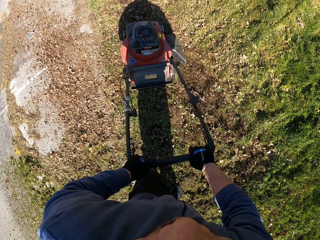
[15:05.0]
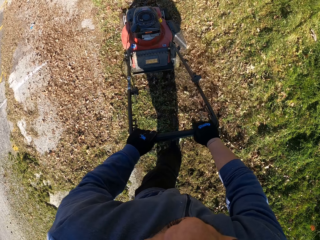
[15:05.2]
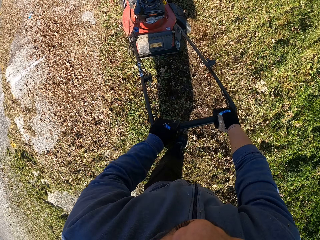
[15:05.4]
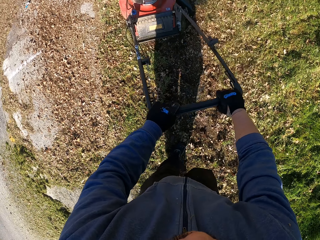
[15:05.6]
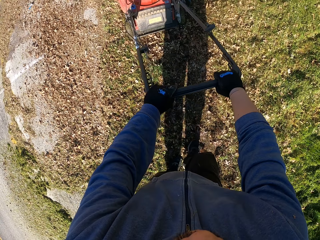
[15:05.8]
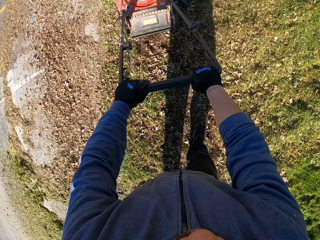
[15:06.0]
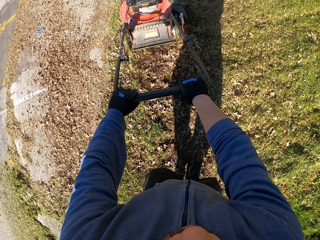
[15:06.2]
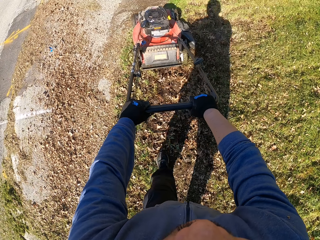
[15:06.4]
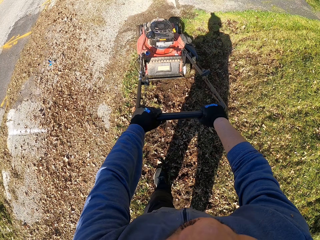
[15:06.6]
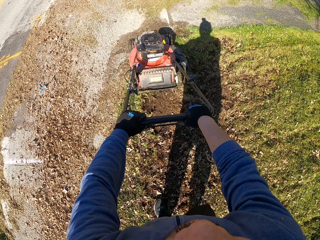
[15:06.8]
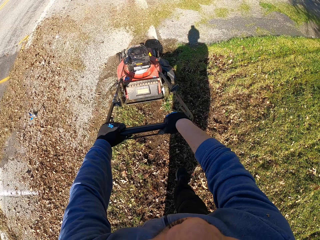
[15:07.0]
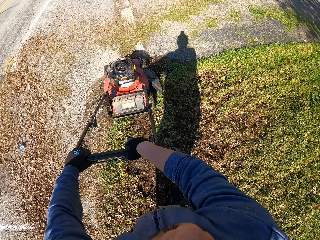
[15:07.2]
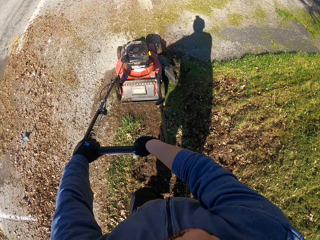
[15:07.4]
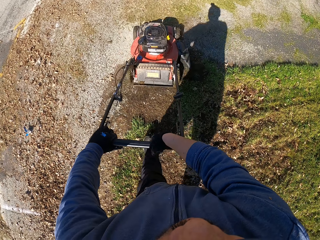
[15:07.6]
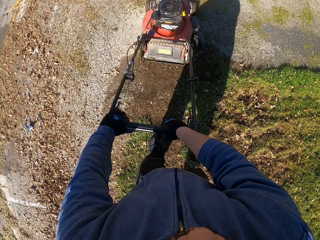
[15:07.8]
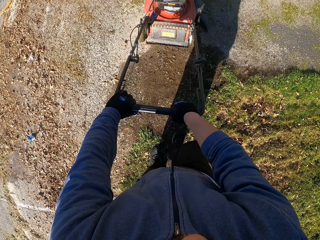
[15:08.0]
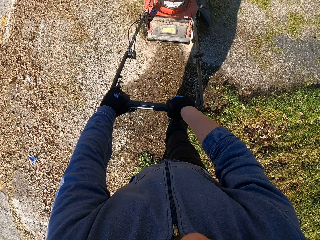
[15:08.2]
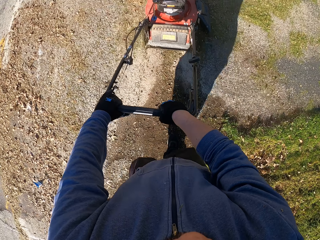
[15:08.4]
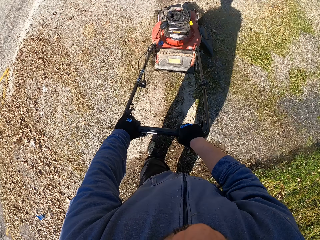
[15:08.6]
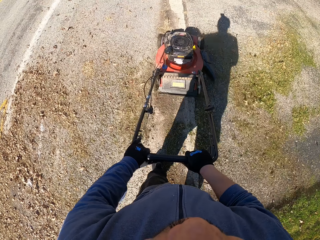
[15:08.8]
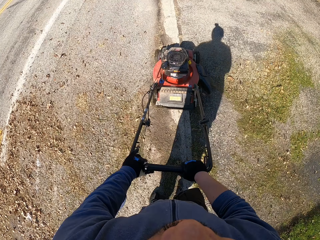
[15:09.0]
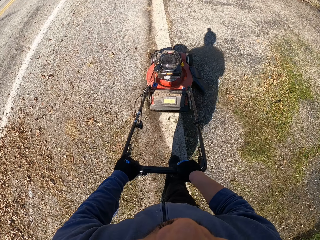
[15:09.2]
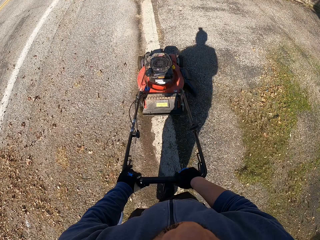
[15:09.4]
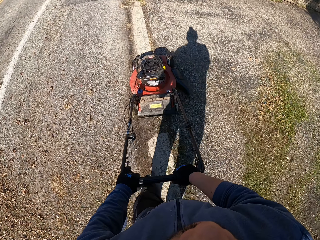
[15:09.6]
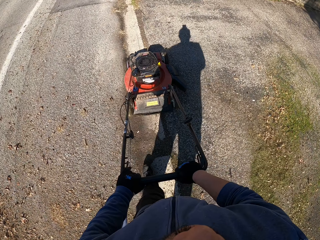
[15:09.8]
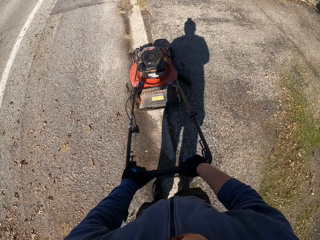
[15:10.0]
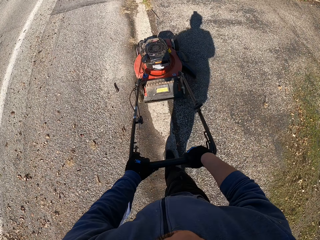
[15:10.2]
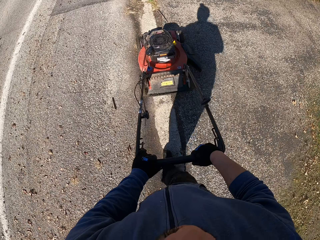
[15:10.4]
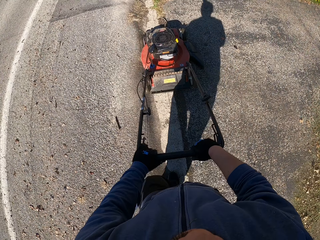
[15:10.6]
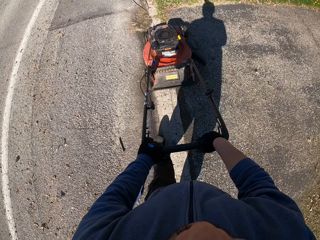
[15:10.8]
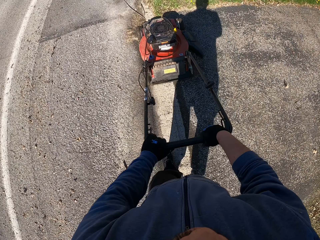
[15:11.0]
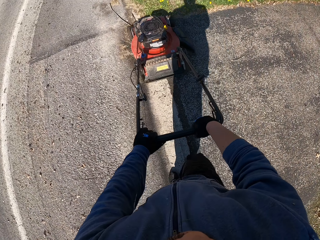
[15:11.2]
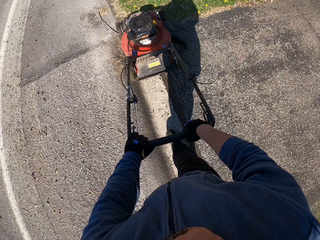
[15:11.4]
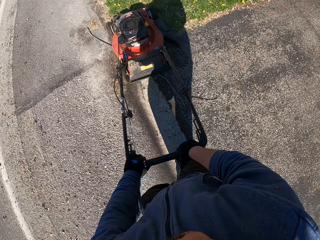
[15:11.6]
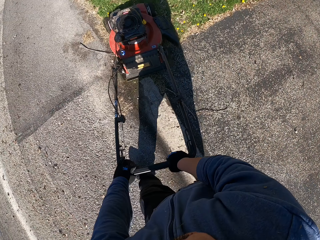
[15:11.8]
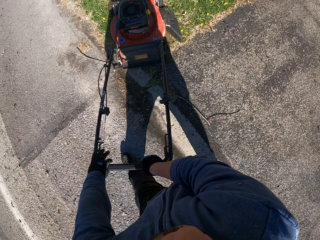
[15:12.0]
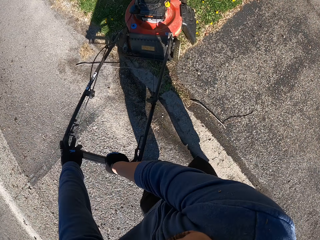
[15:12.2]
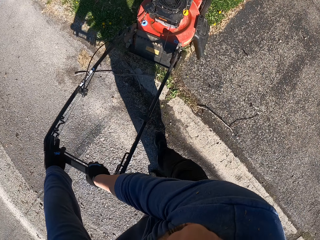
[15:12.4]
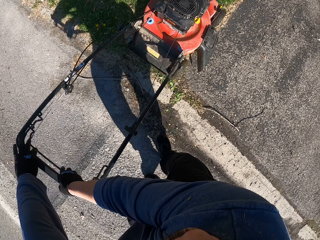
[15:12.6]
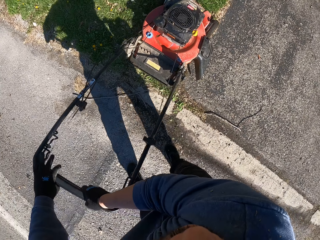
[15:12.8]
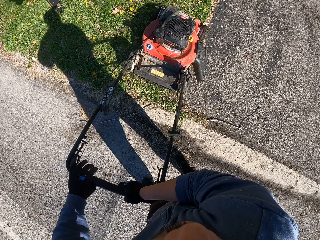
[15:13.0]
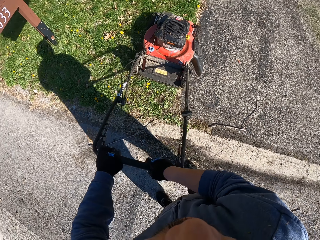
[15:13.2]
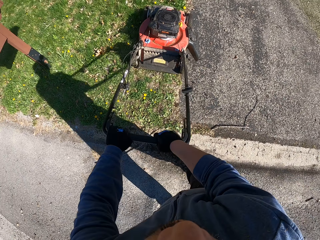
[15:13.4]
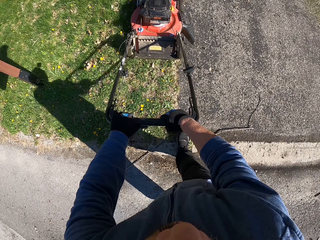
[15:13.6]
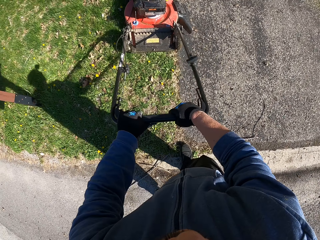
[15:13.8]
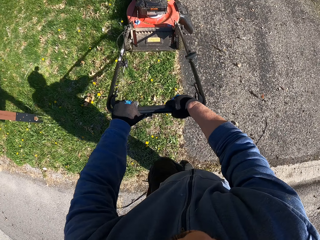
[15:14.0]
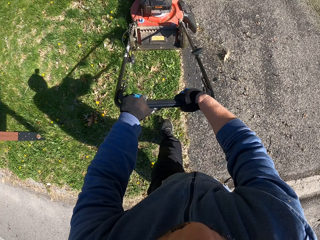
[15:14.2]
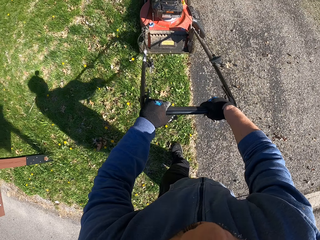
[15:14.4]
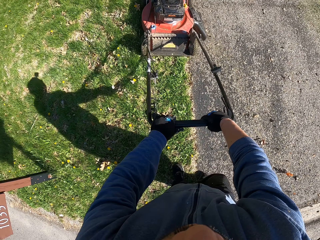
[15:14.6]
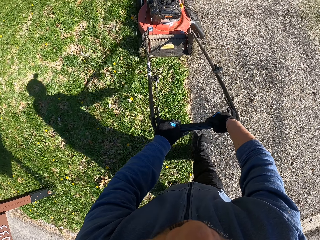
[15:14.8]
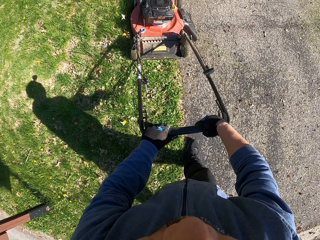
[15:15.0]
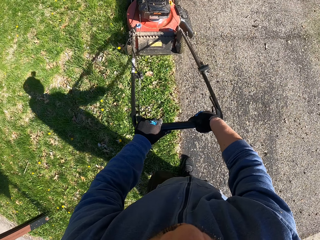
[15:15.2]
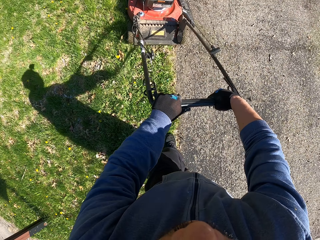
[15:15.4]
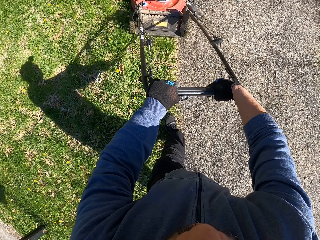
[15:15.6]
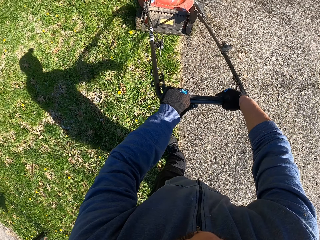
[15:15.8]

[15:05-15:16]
The camera wearer cuts the grass with the lawn mower.

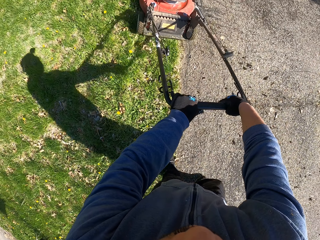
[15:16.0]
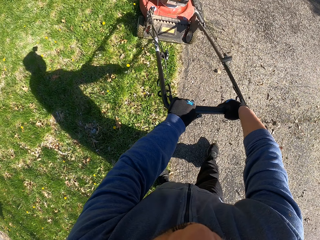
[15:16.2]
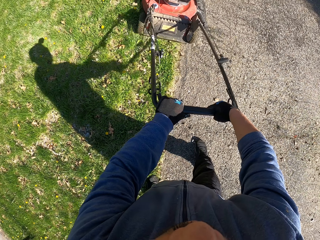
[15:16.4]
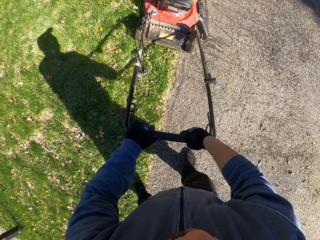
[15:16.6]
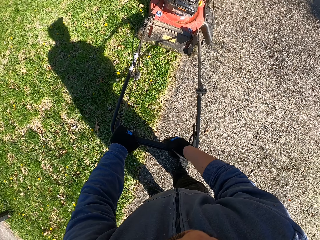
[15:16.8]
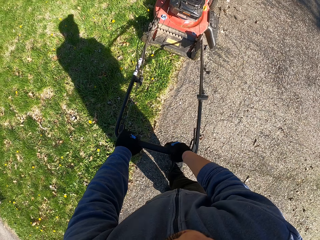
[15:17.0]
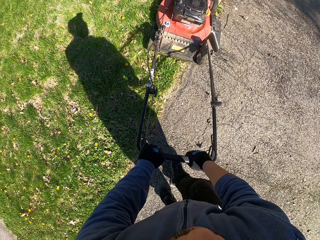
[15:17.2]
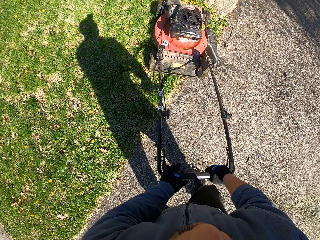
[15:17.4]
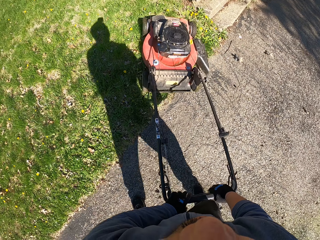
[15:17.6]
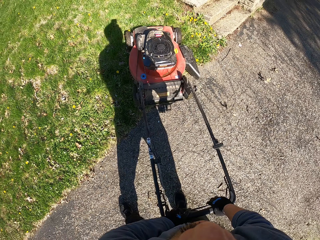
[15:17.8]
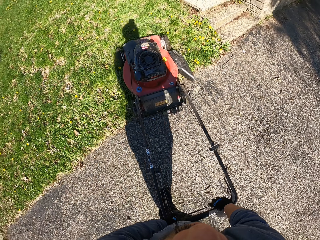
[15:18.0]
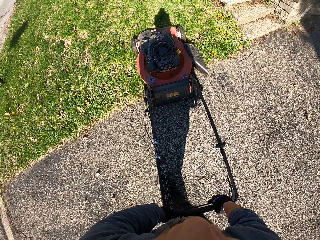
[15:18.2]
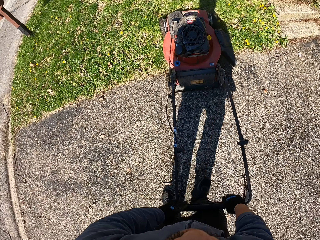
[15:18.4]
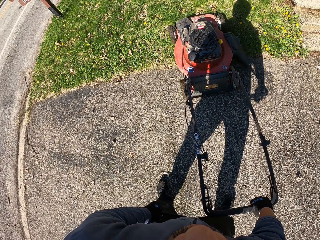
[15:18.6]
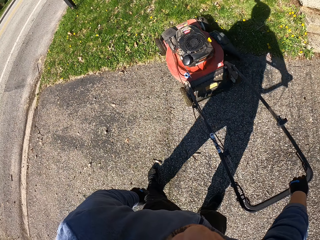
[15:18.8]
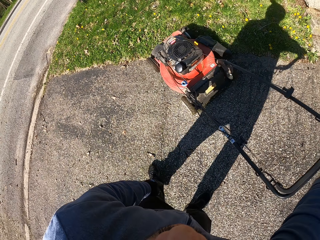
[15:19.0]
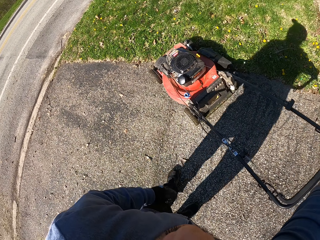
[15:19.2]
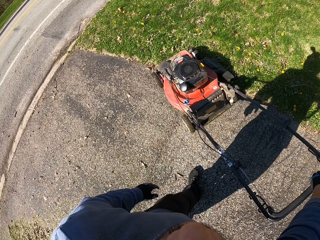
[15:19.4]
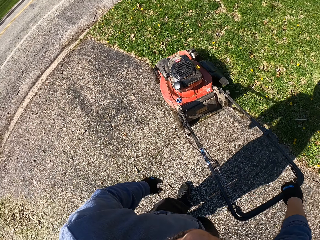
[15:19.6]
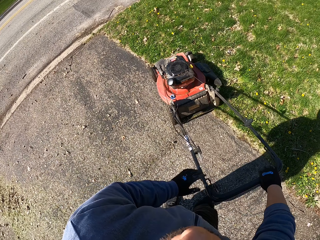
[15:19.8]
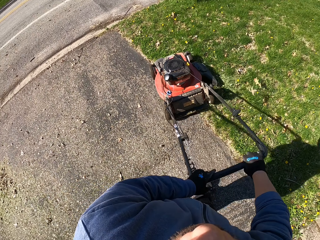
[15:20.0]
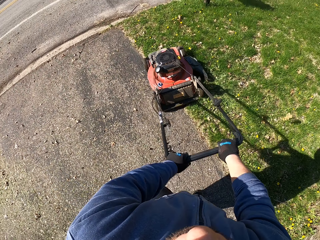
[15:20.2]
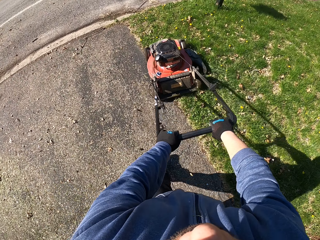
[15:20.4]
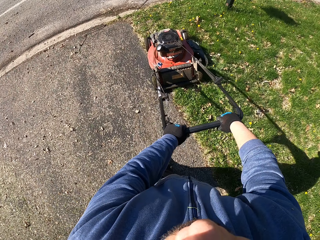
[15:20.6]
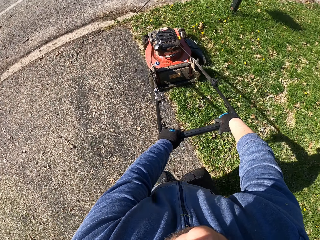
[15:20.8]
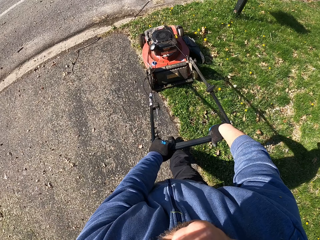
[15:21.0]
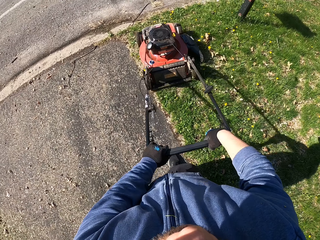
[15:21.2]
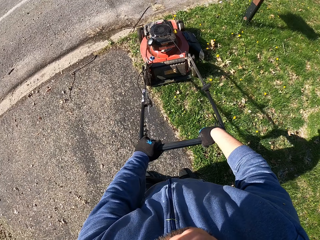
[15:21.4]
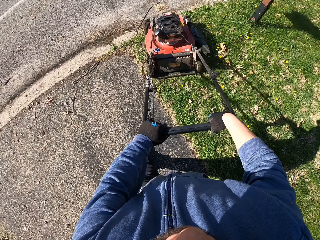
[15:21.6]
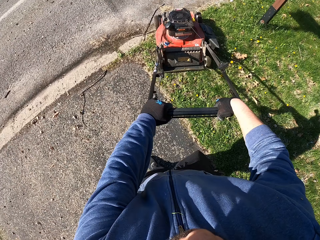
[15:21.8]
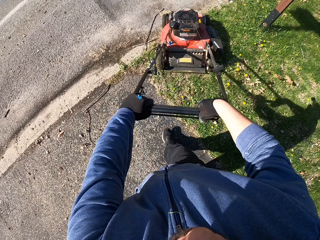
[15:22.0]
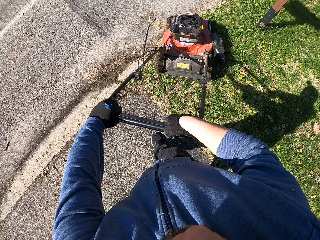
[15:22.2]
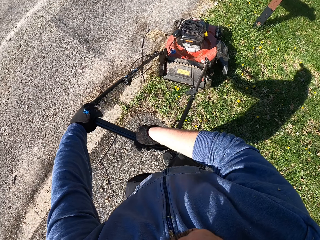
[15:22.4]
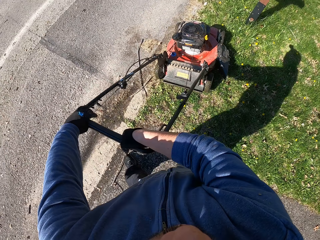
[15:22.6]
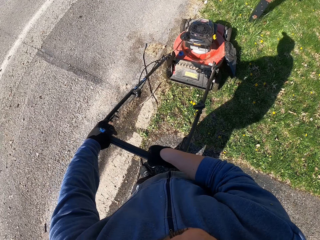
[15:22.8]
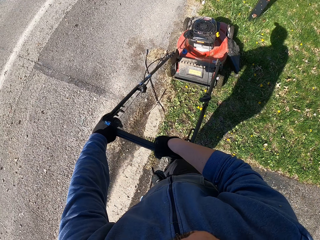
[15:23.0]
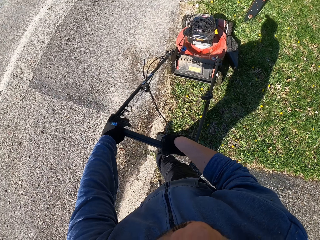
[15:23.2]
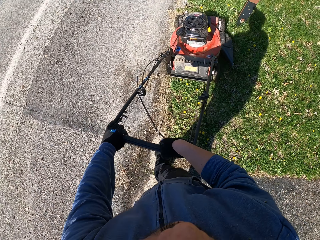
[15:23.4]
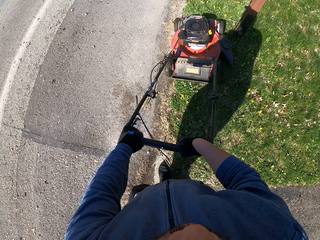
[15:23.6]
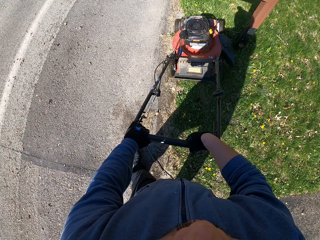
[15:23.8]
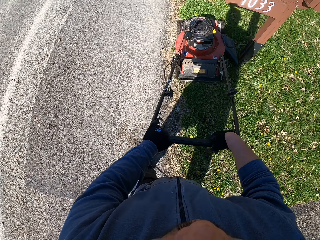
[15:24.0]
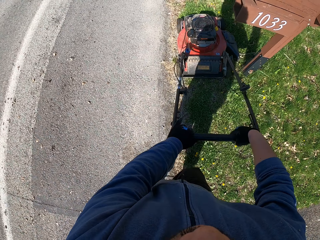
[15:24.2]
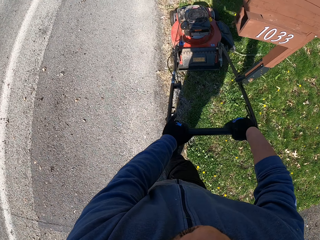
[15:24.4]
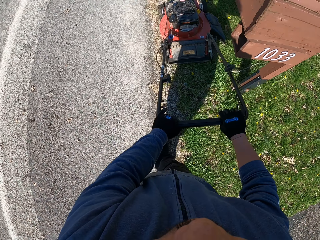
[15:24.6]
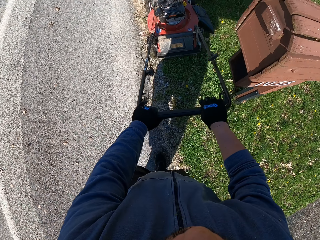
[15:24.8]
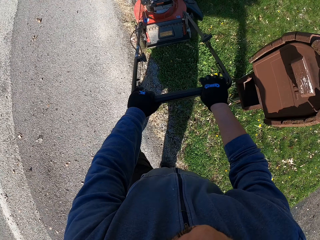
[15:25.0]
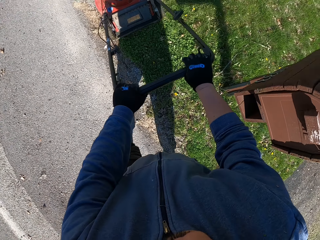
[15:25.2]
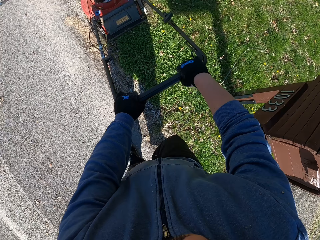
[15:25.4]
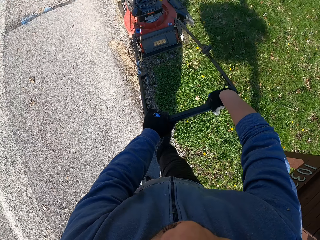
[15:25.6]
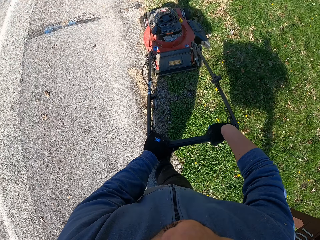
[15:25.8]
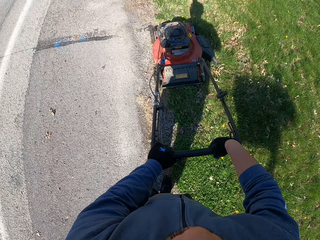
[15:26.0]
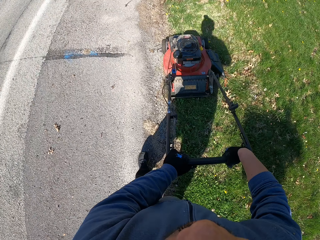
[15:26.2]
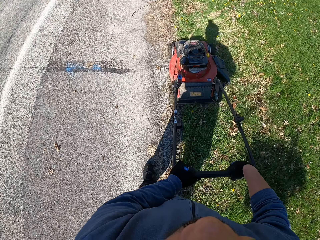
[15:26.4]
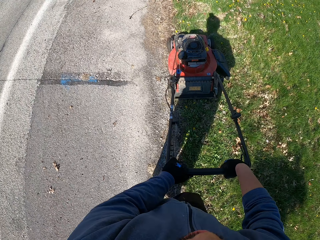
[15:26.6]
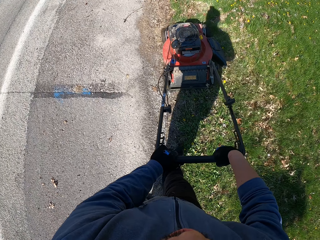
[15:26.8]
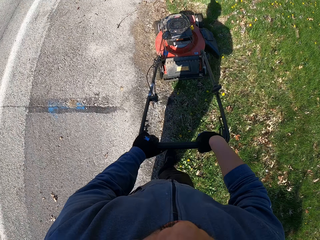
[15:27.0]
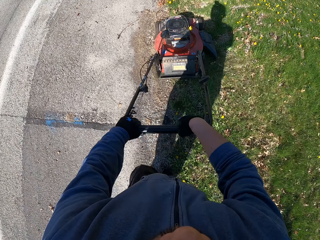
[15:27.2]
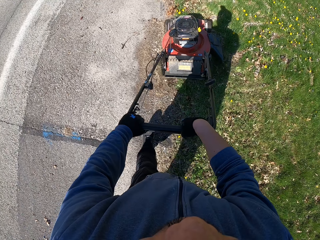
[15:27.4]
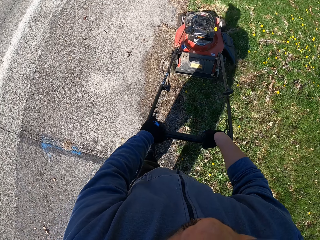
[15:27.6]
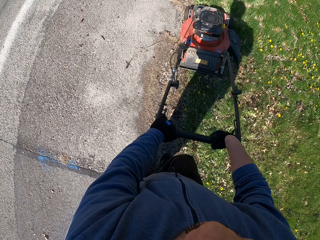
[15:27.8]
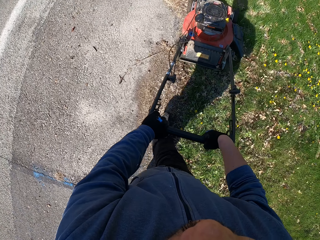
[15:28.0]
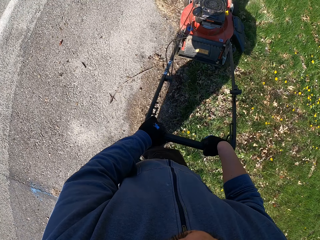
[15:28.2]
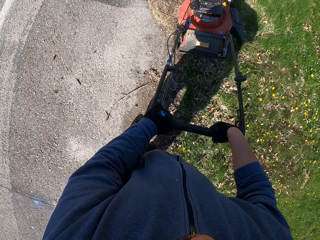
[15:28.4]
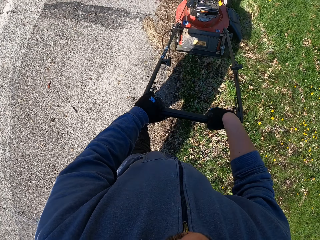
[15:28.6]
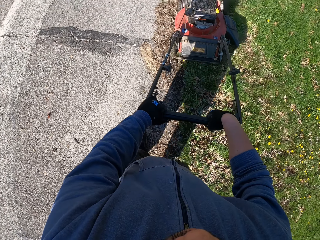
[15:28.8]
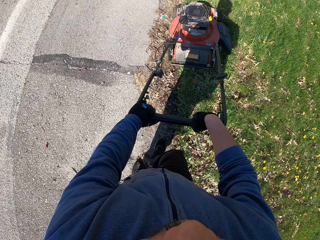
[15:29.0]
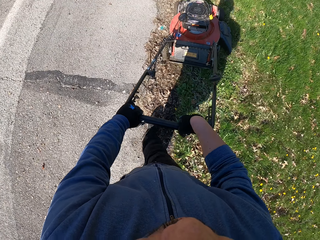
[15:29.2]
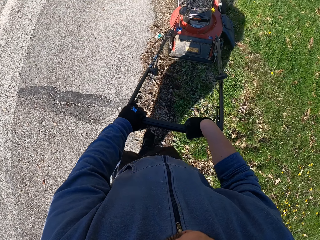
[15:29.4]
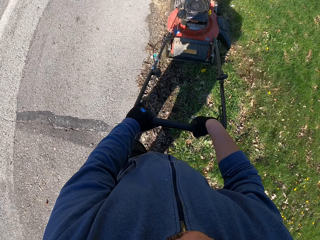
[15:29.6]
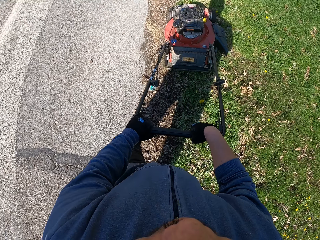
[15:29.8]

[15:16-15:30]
The camera wearer turns the lawn mower. They cut the grass with the lawn mower.
